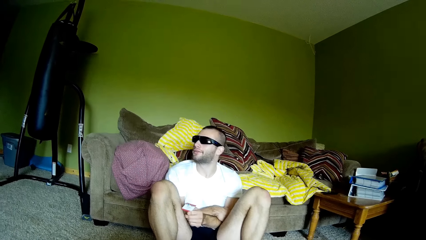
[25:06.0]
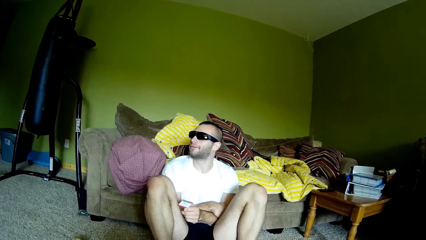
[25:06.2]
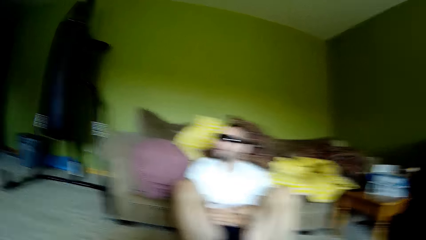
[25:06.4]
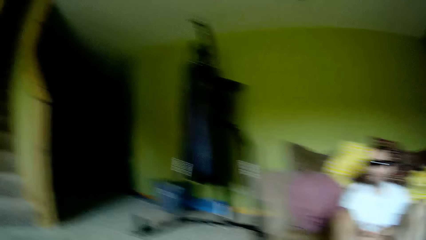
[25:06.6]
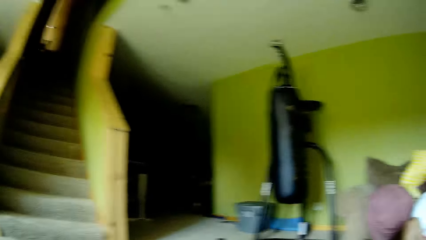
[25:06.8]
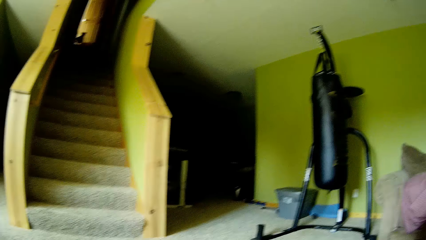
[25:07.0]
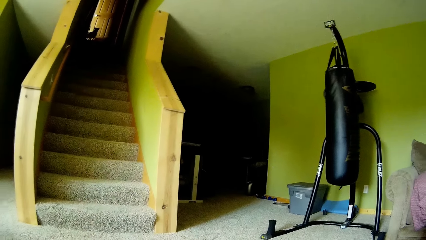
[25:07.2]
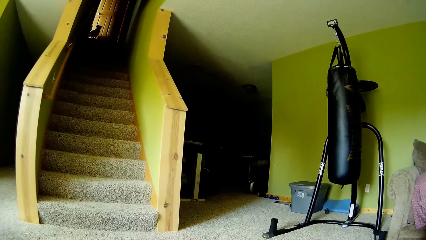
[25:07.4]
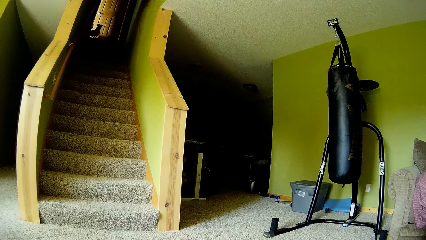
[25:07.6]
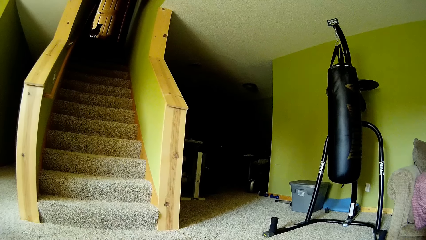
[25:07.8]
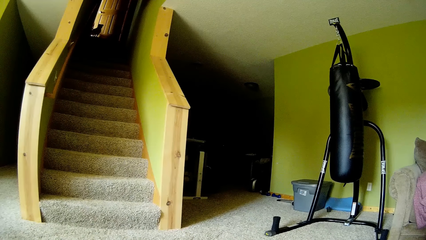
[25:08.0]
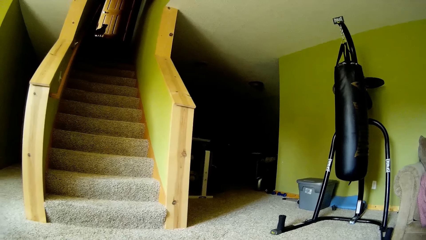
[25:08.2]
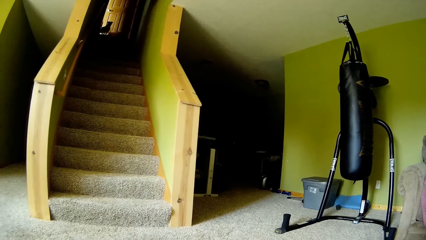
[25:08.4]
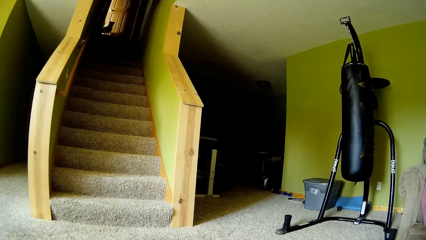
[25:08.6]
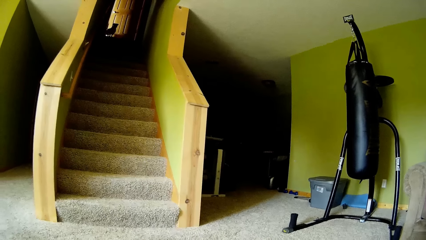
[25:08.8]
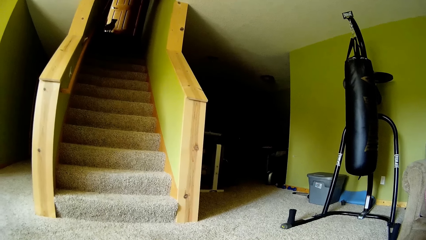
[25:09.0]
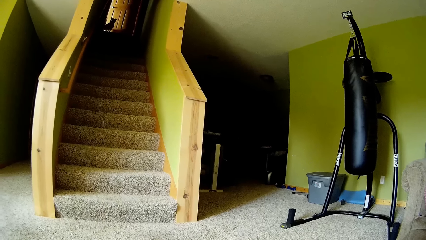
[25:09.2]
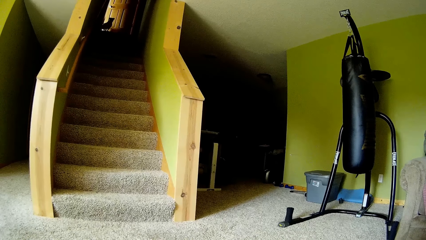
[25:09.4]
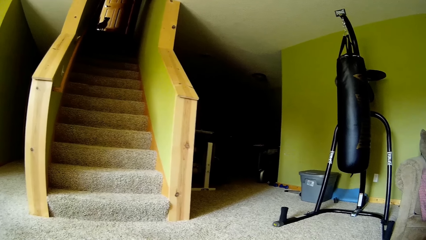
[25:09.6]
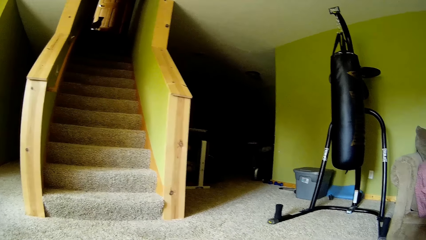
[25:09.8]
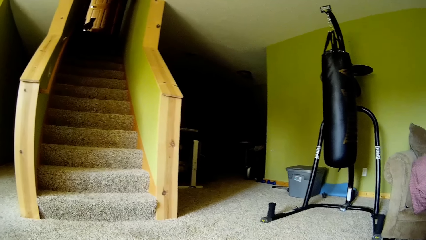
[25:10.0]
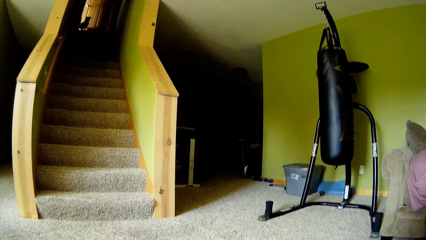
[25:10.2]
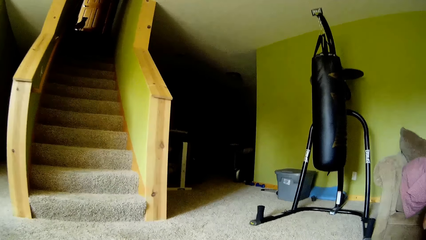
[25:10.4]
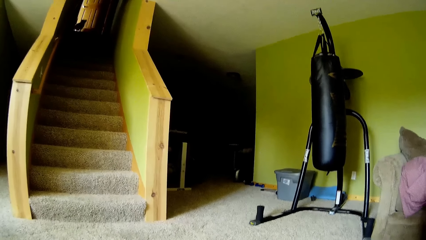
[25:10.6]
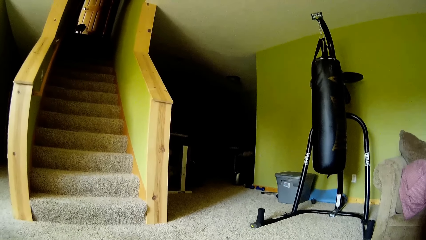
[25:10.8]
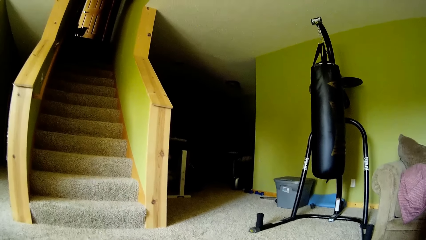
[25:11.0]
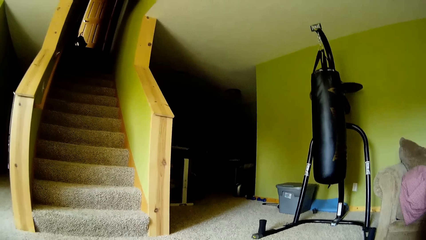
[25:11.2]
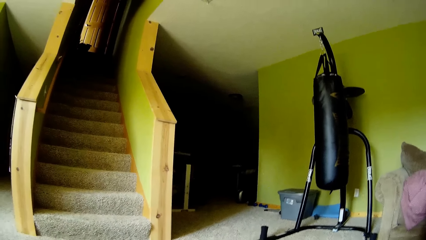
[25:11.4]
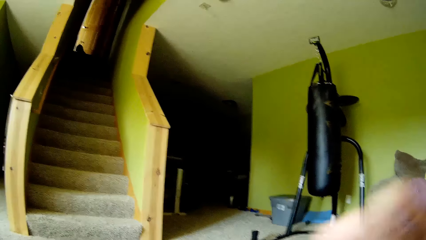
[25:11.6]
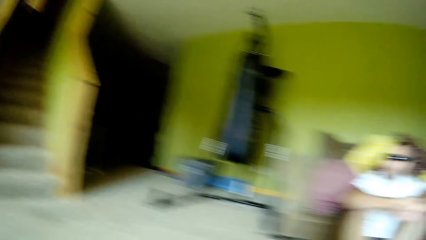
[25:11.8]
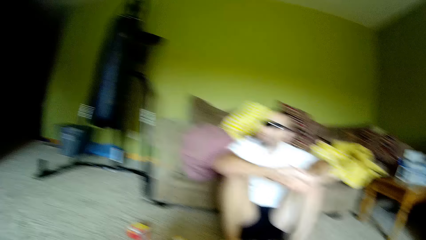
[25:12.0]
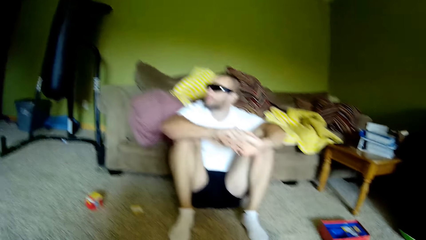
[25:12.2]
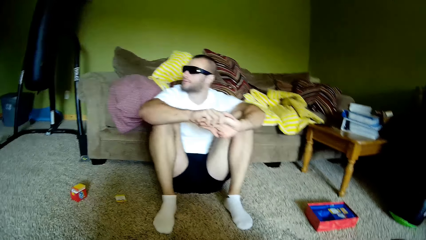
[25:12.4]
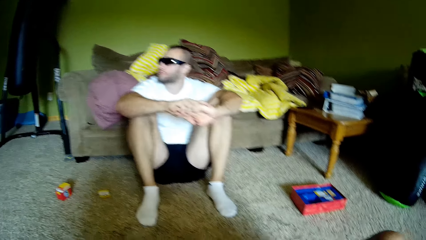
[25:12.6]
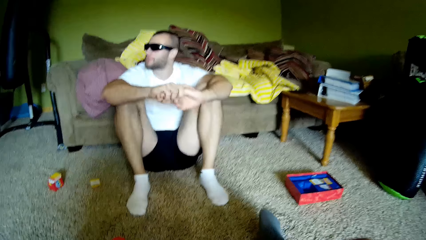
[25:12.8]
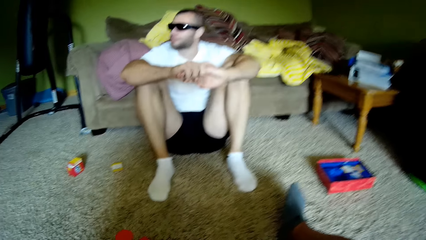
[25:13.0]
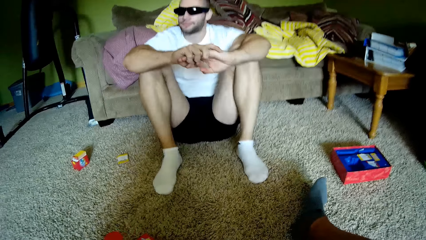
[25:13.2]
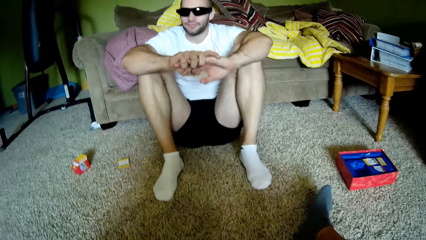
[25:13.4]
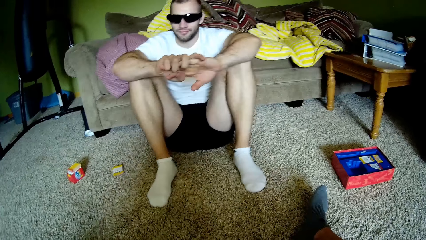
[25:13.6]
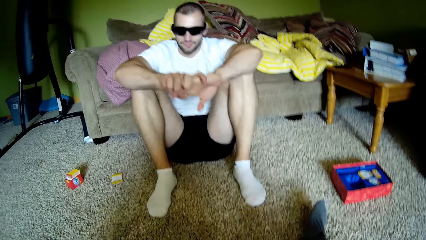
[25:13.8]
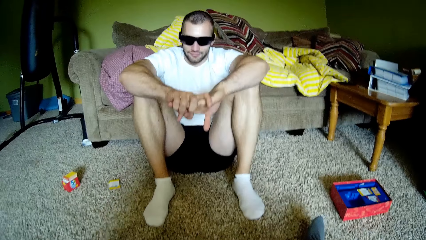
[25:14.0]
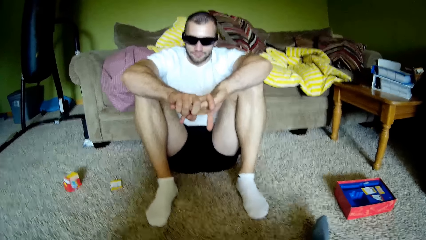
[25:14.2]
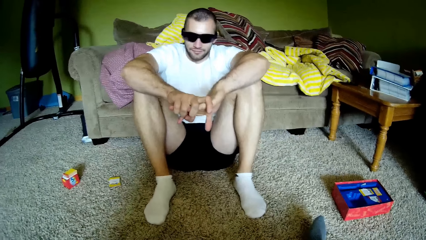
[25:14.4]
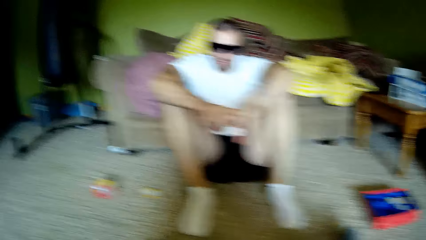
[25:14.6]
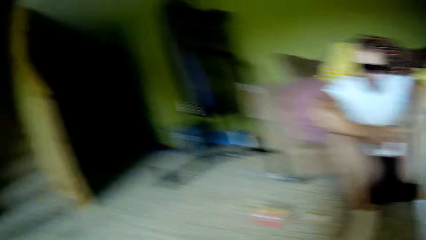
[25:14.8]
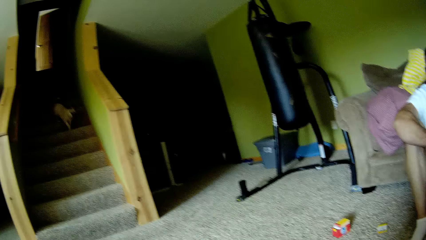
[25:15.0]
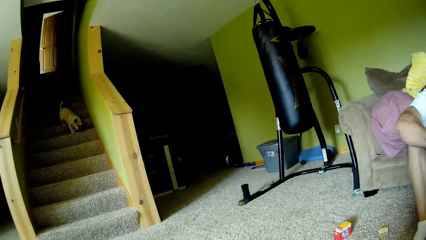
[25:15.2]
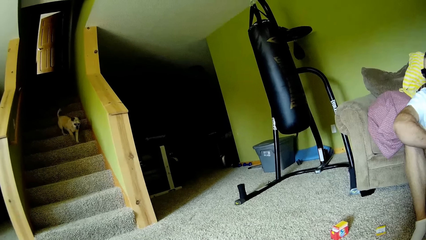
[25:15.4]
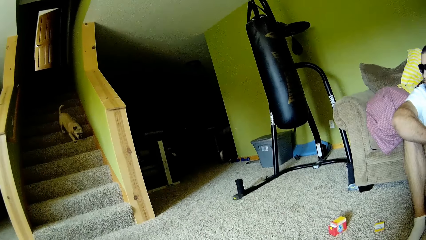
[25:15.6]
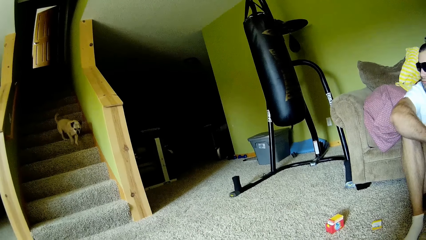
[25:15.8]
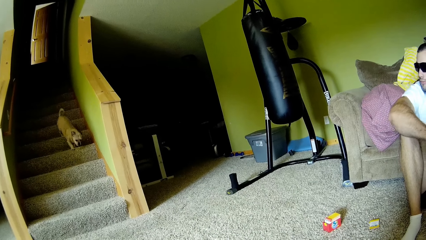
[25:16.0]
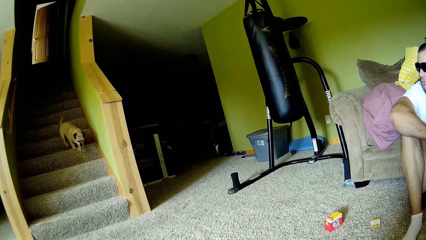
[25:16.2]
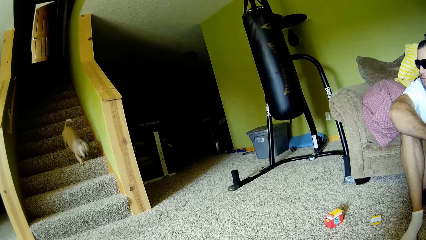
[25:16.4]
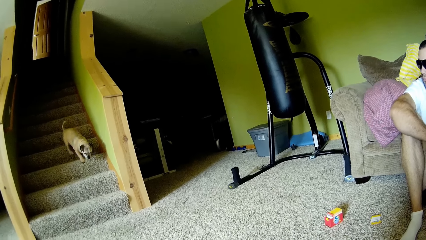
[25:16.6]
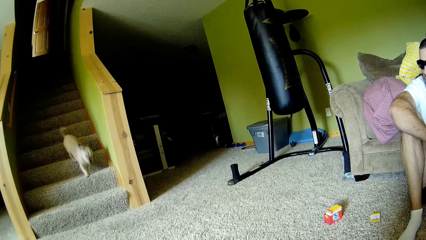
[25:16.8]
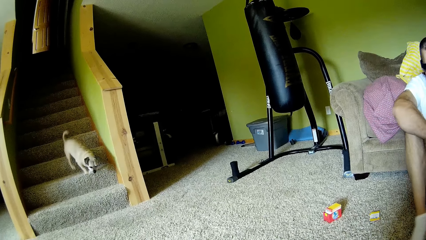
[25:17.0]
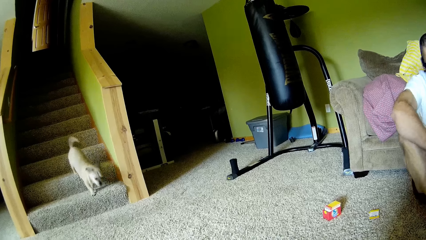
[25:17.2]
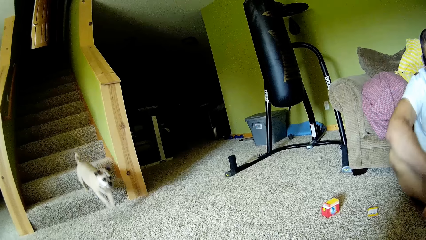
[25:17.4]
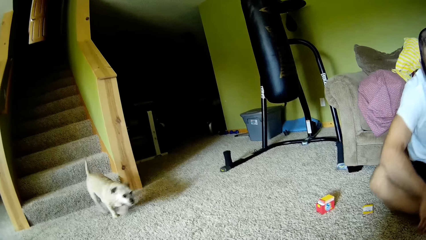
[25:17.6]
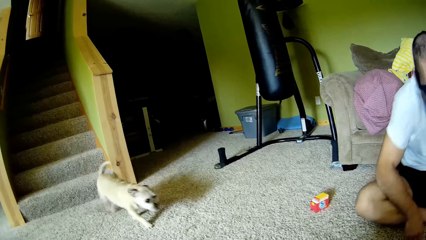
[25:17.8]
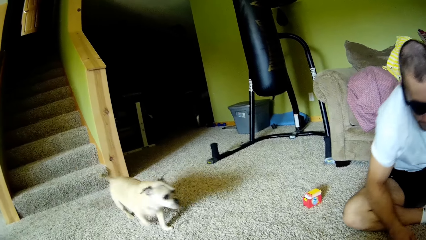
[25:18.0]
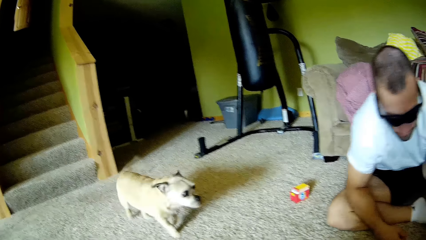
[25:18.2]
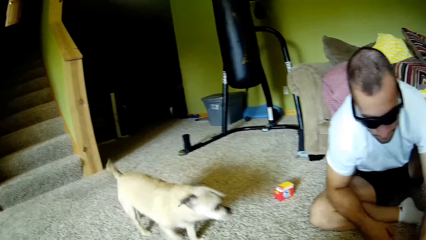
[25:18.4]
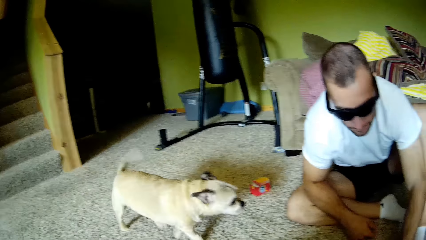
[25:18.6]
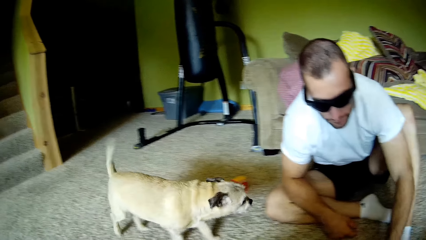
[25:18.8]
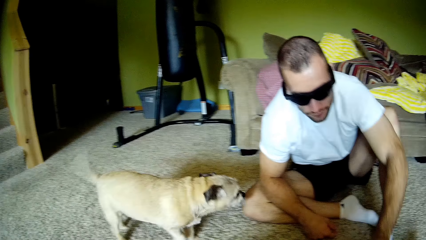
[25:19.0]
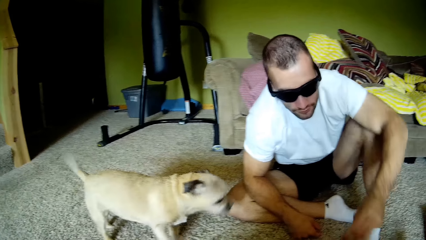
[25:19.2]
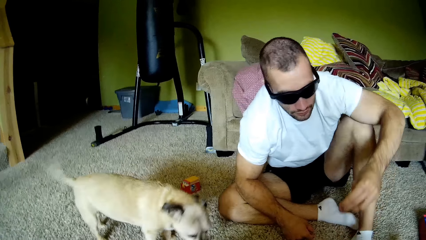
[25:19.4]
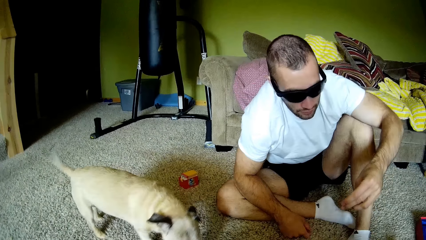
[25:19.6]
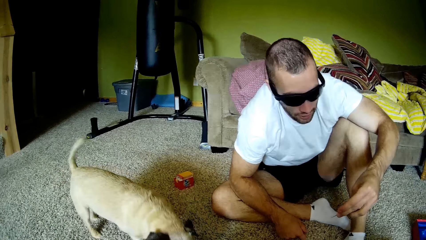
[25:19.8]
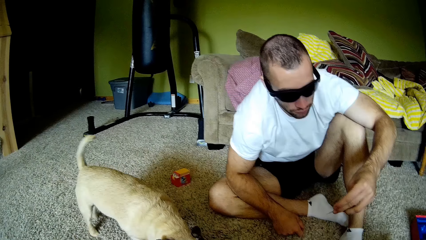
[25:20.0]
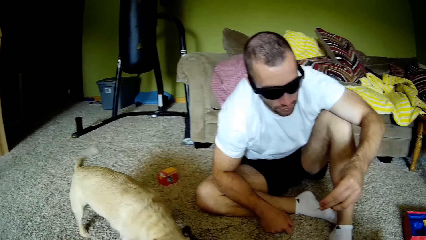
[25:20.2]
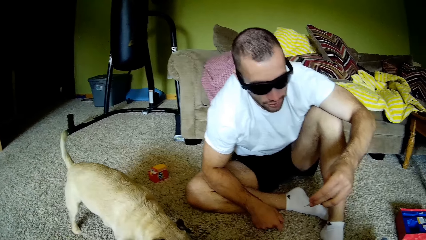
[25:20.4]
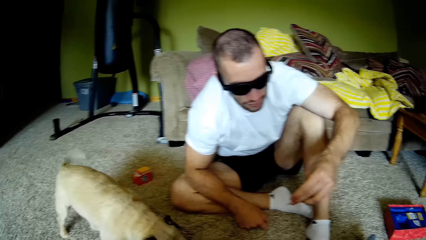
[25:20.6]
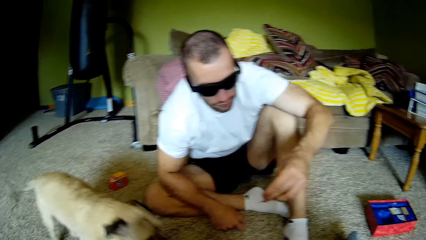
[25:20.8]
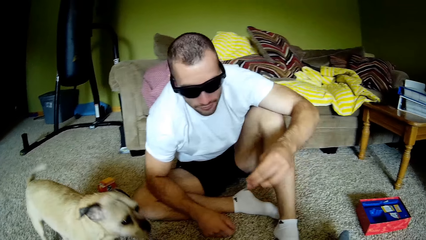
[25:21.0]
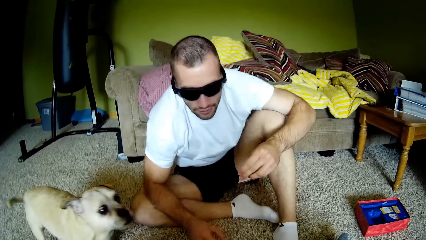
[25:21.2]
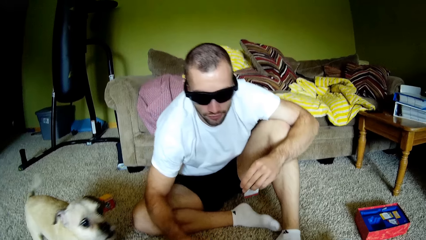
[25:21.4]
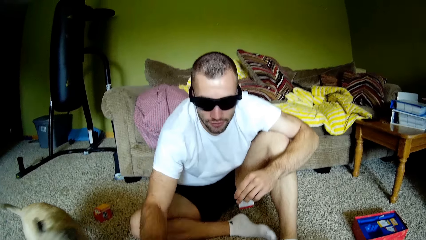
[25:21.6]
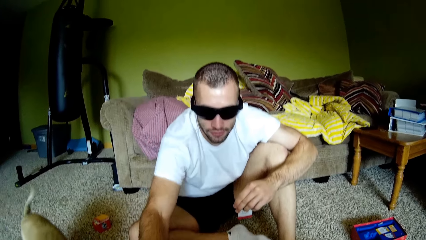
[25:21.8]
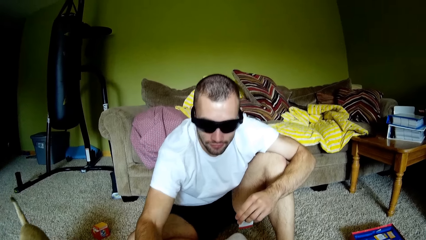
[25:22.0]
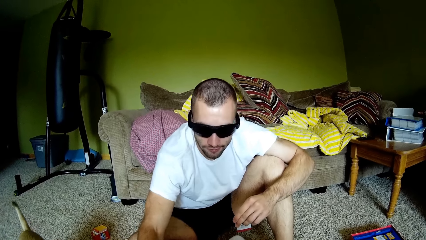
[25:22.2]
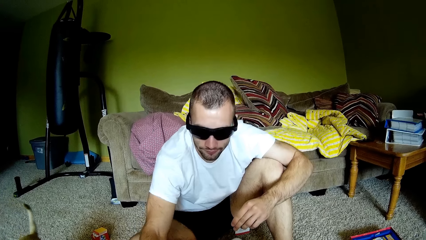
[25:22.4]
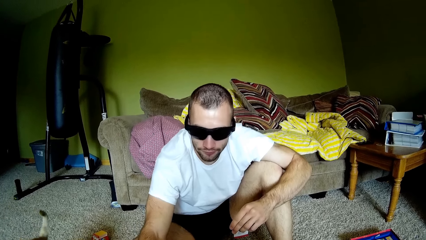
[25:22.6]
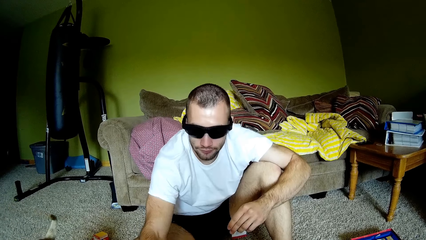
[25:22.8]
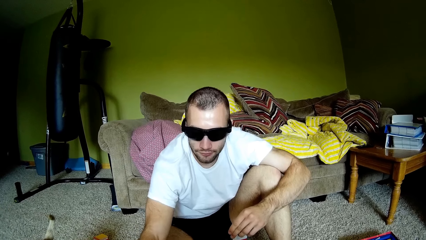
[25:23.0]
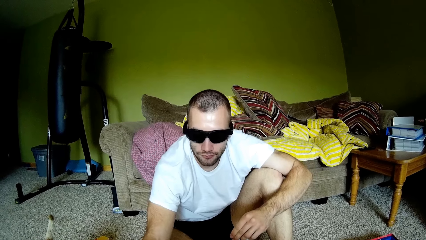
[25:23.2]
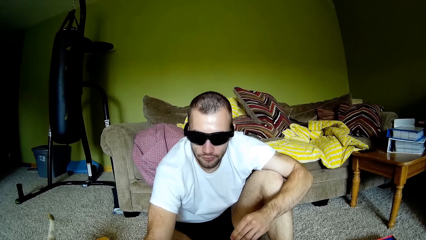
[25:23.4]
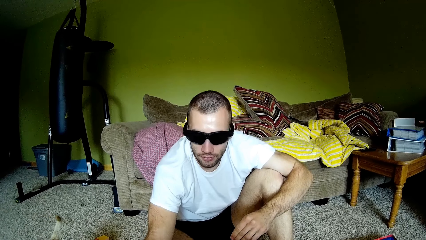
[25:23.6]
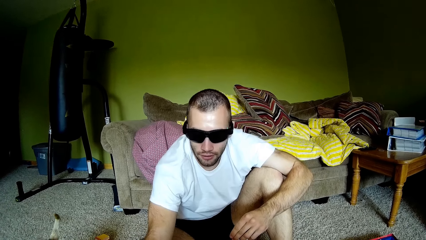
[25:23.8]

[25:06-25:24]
A man moves a hand. The camera wearer looks on the other side and looks around. He looks around again and looks at the man. He moves his leg. The man moves hands and moves his head. The camera wearer looks around and looks at the dog. The man moves a hand, moves a leg, squats on the carpet, and bends. He moves a hand, reads a card, and holds the card. He talks to the camera wearer and moves hands.
